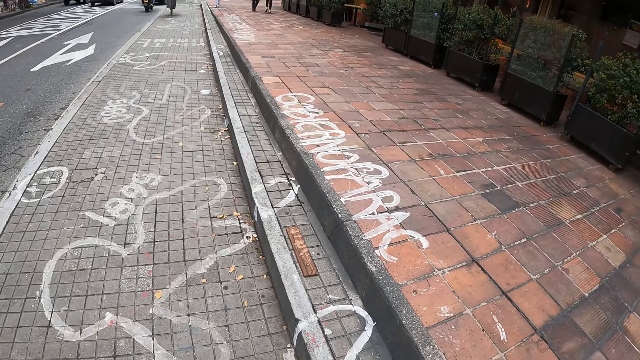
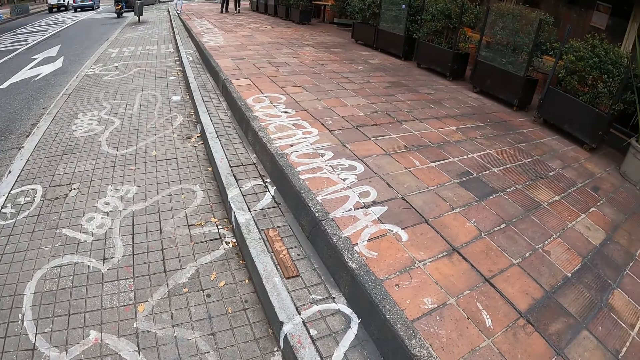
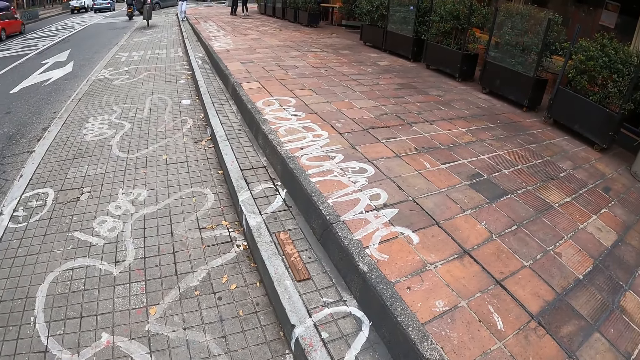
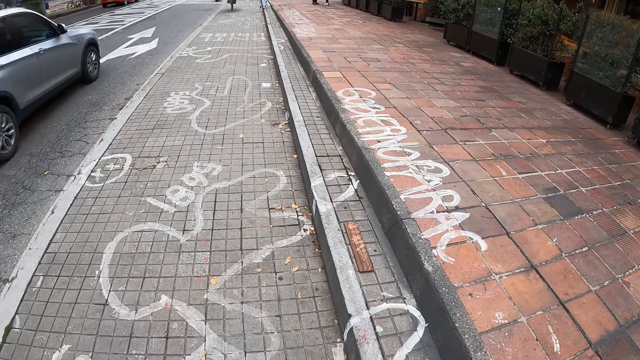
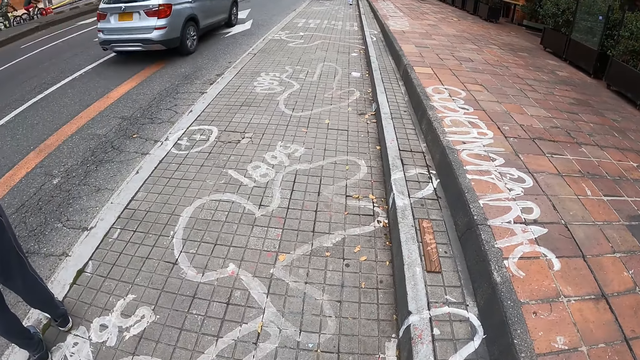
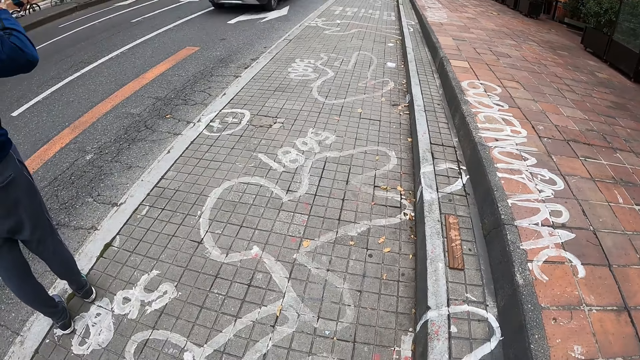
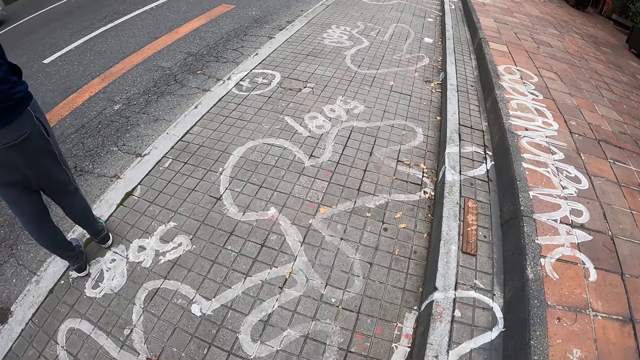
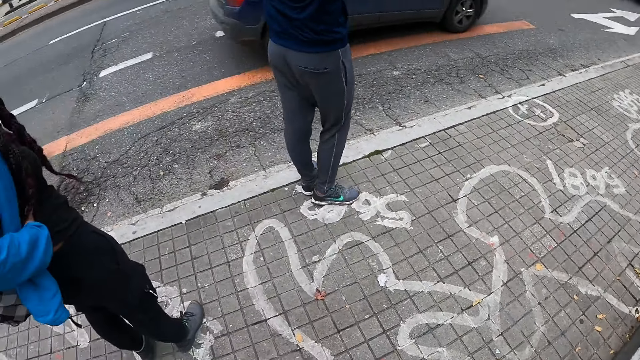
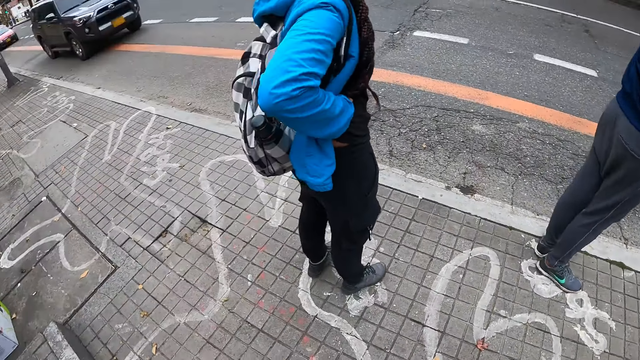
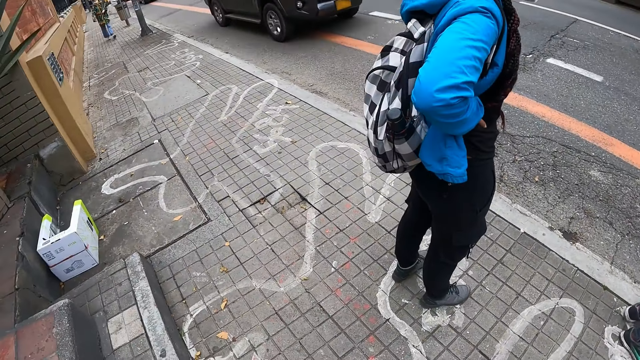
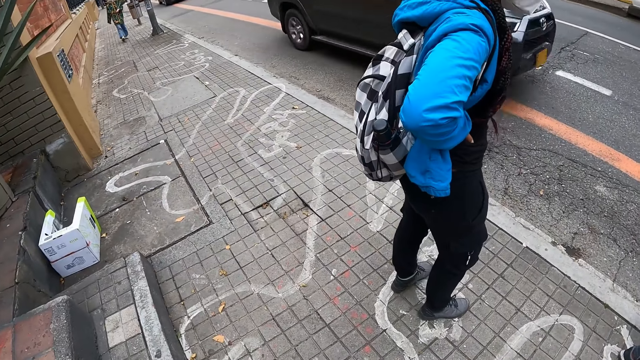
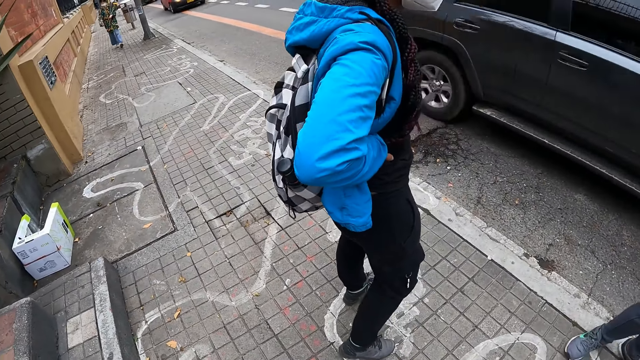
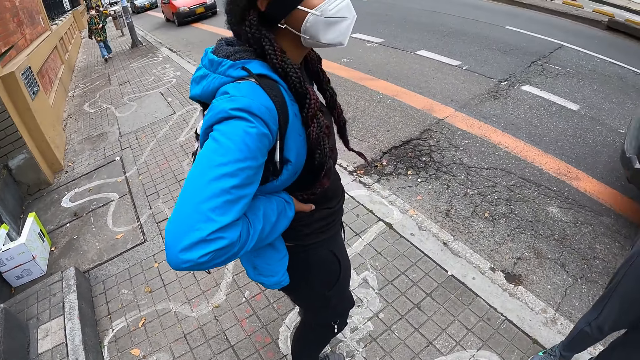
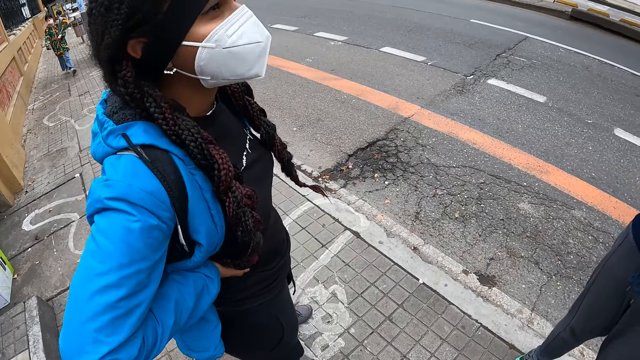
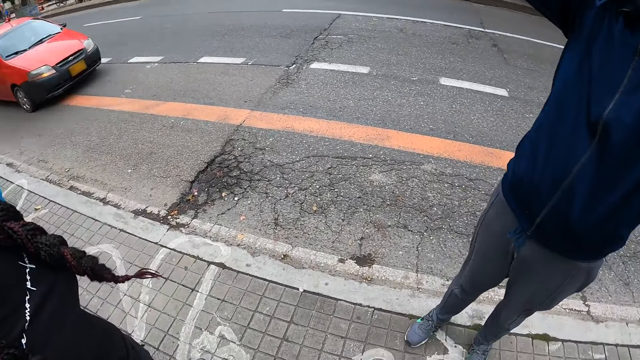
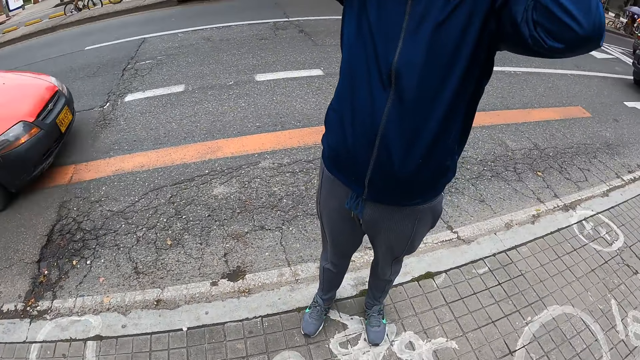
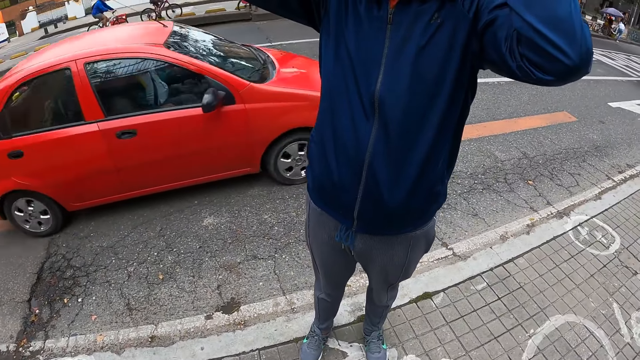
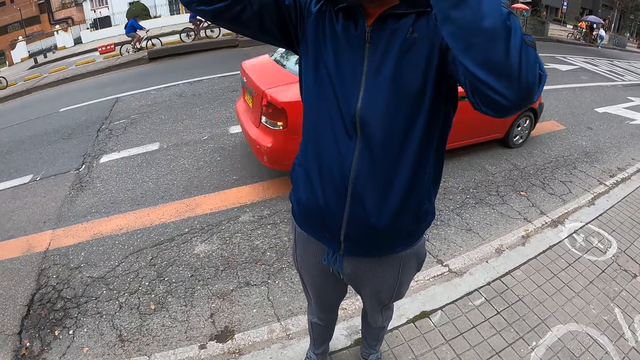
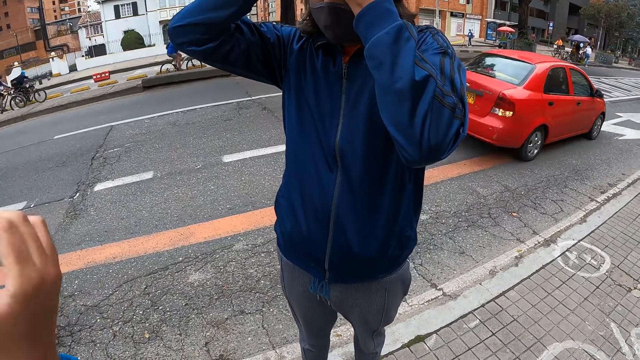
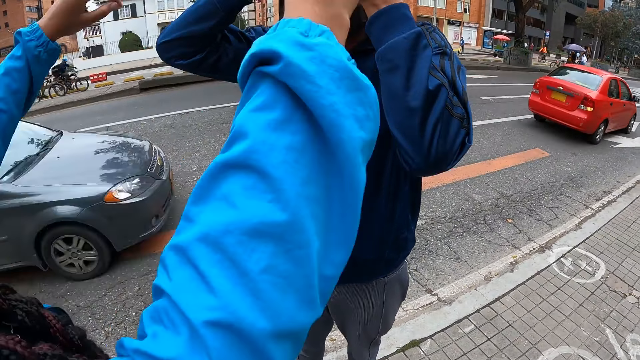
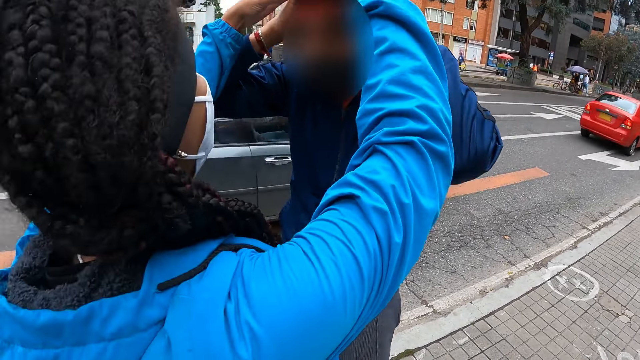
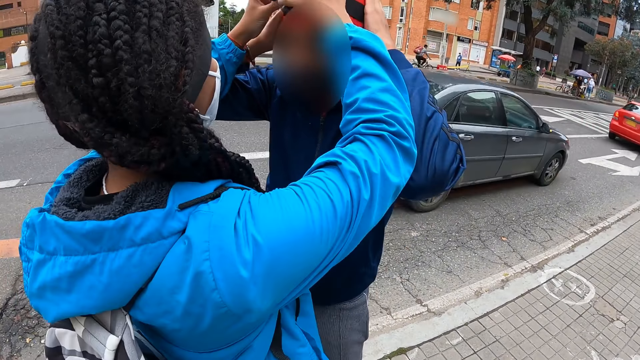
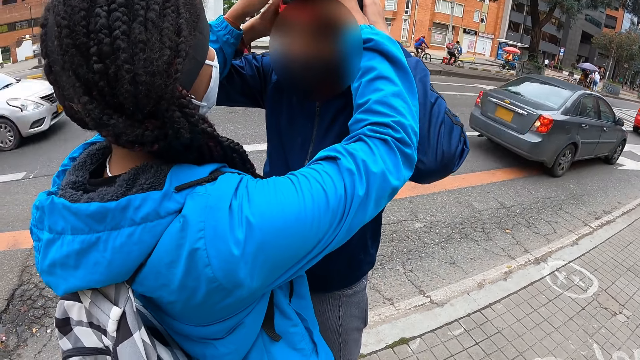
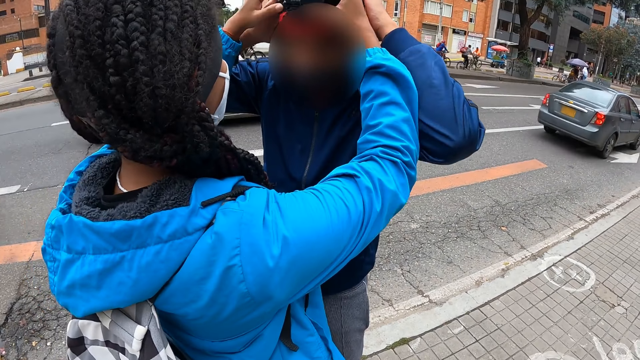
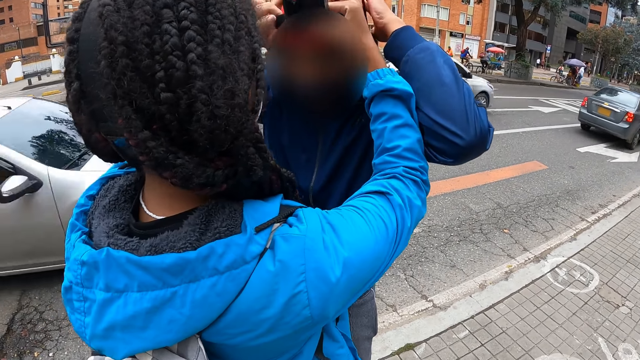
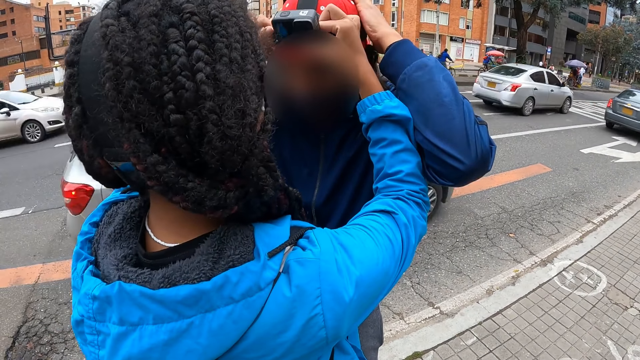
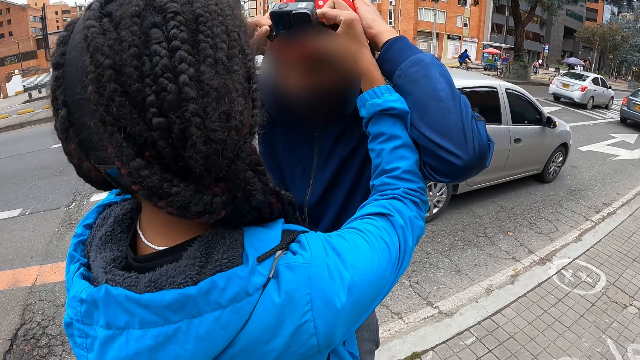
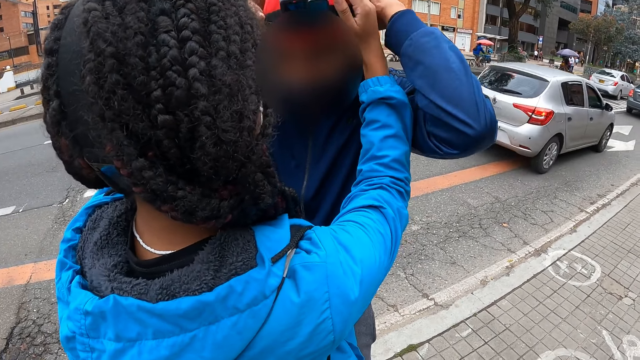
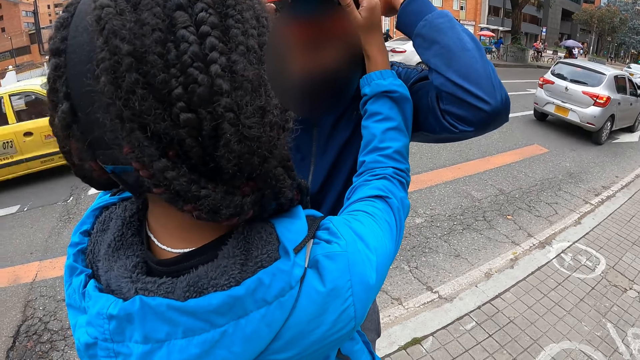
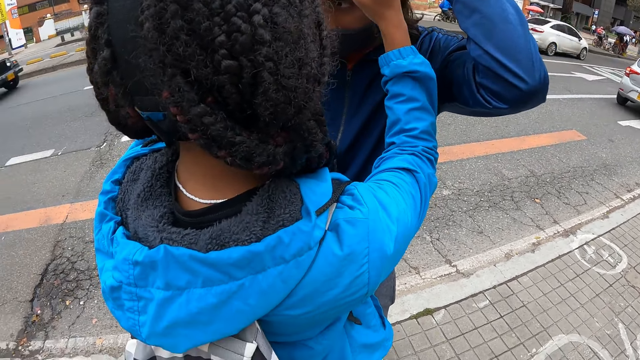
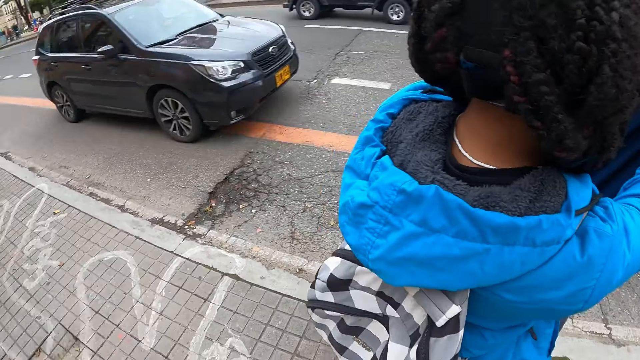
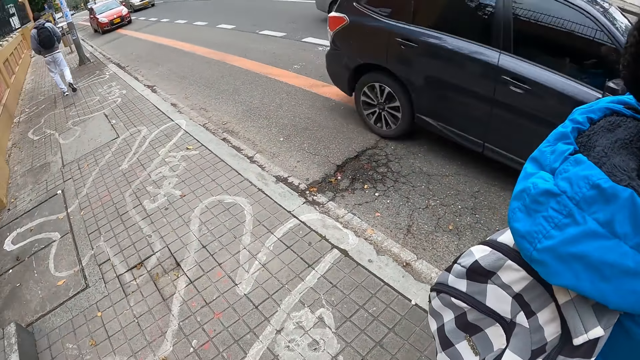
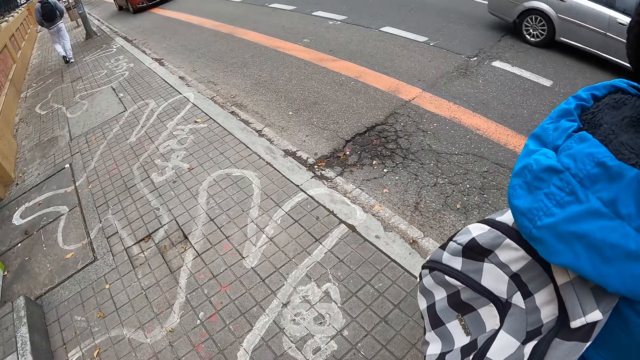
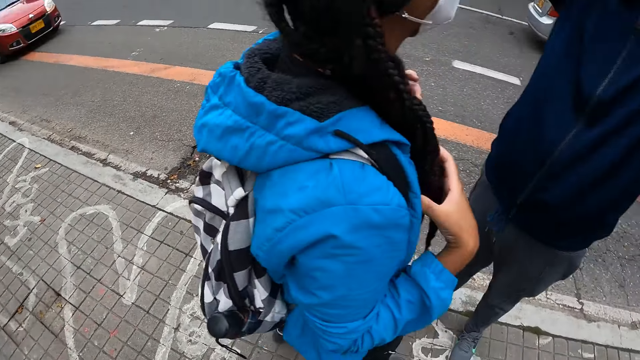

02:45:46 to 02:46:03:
The woman adjusts the camera strap on the man with both hands. The man adjusts the camera strap on his head with both hands. The camera wearer waits on the streets.

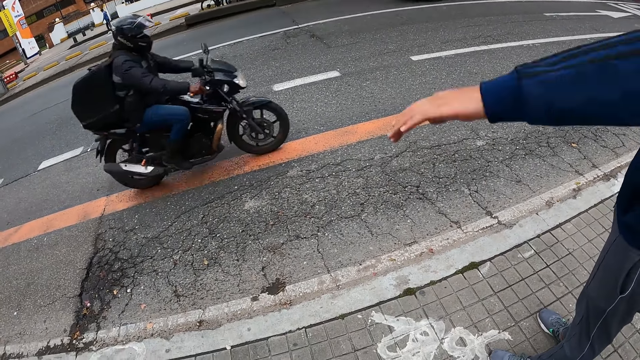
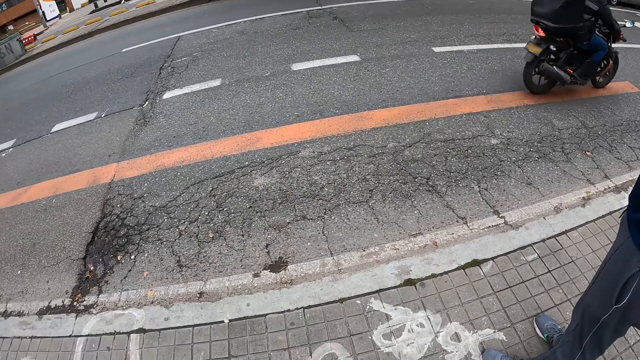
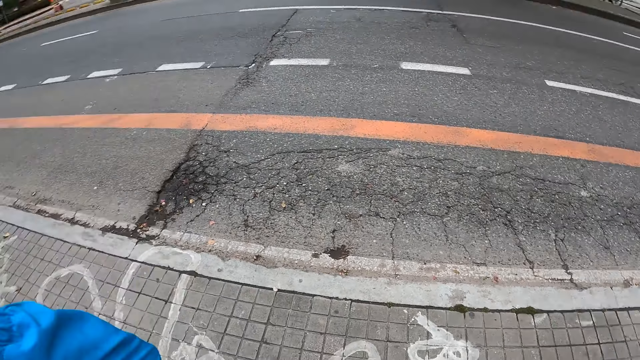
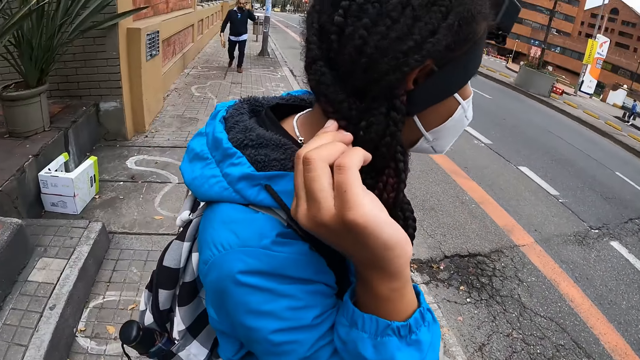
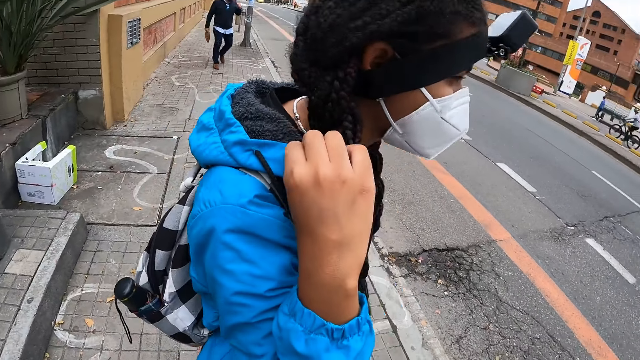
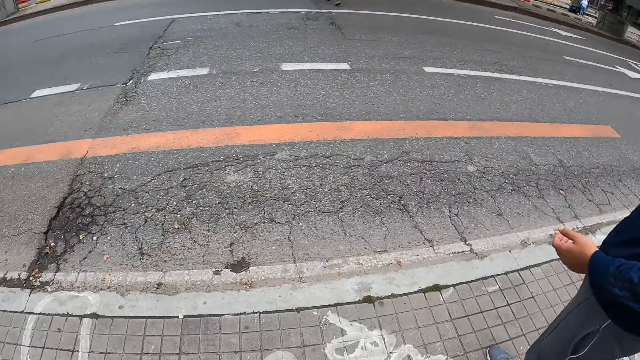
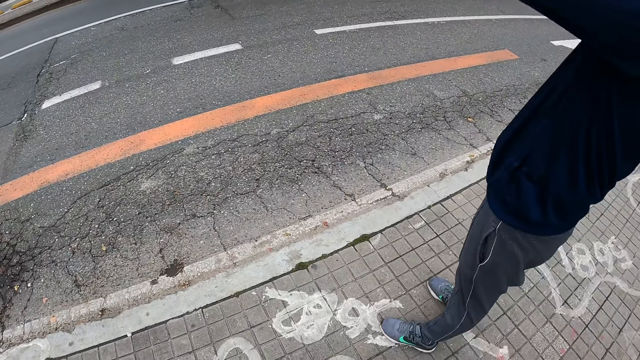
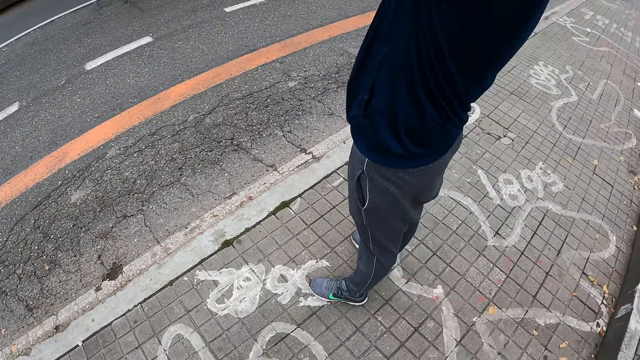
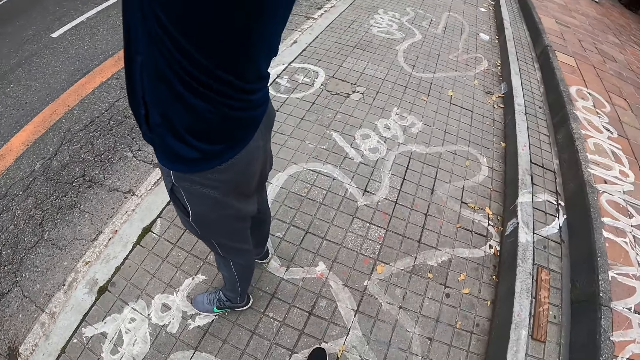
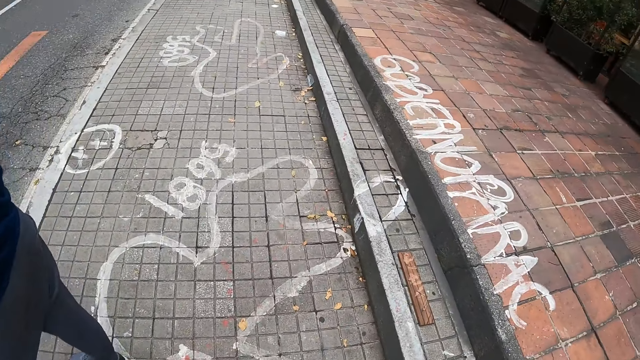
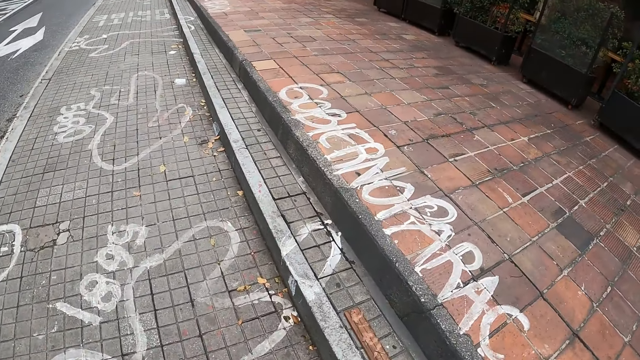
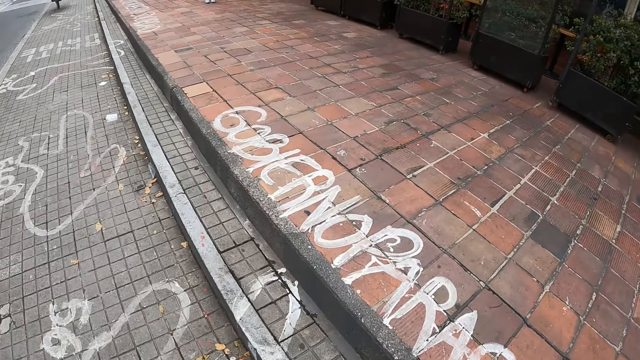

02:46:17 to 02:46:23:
The camera wearer looks around. The woman puts her right hand on her neck.
